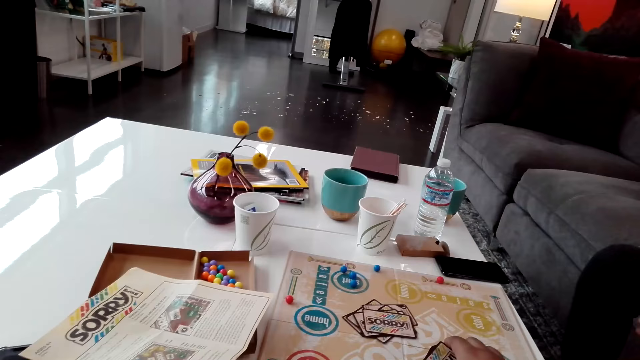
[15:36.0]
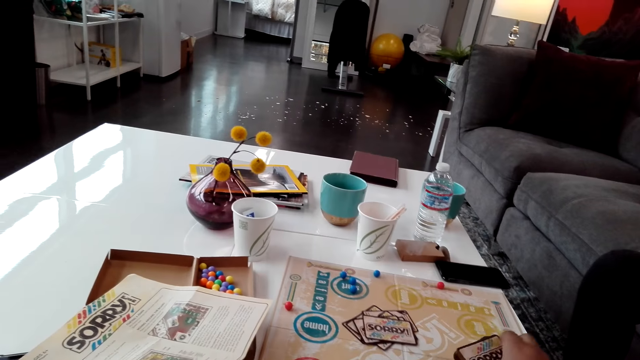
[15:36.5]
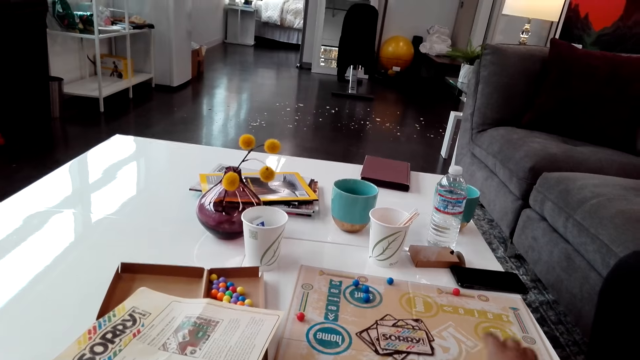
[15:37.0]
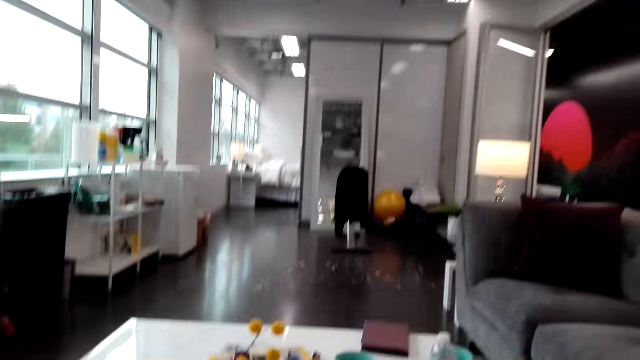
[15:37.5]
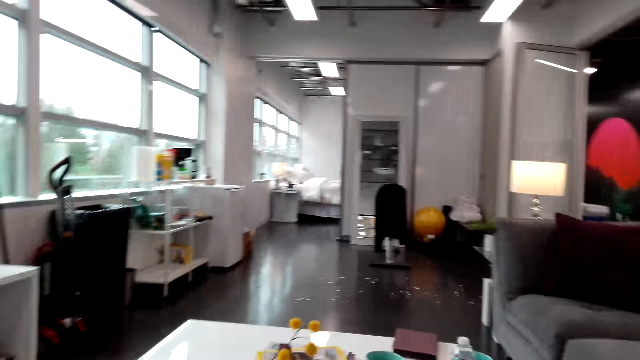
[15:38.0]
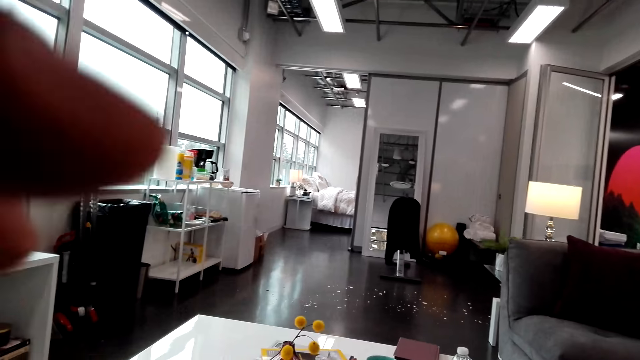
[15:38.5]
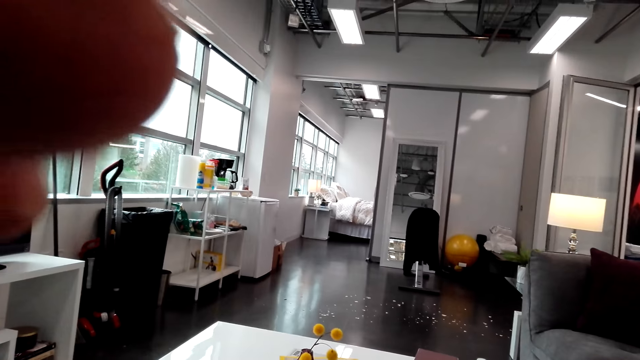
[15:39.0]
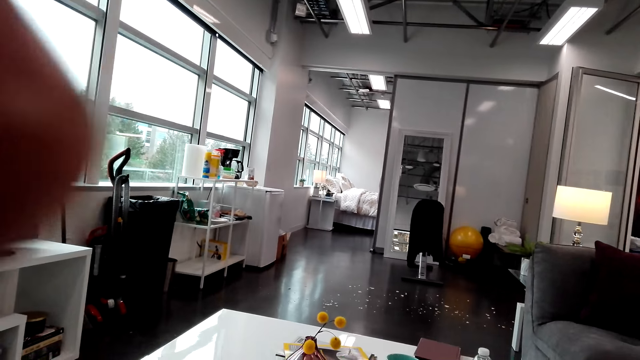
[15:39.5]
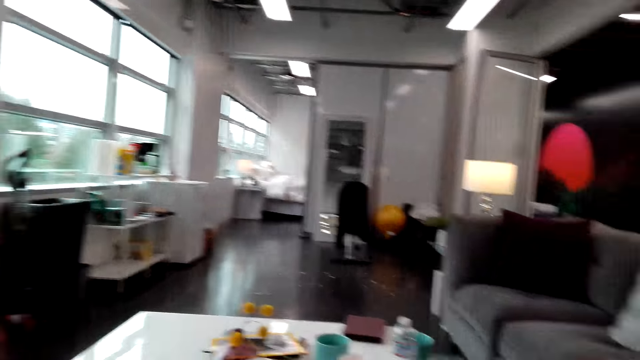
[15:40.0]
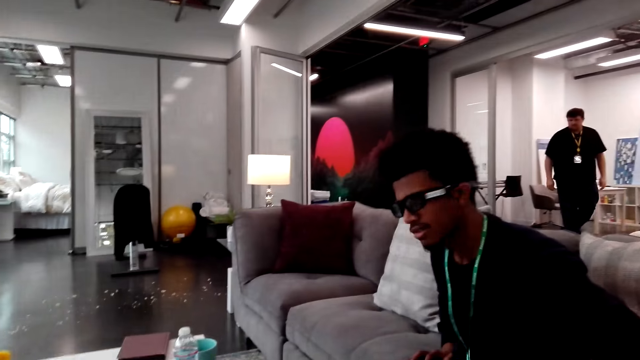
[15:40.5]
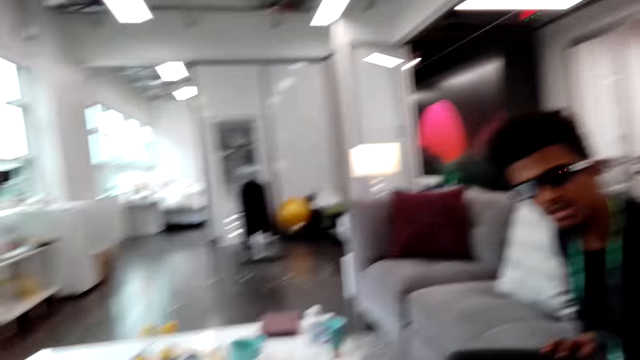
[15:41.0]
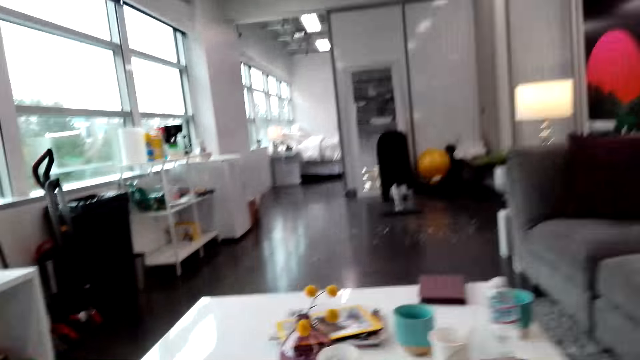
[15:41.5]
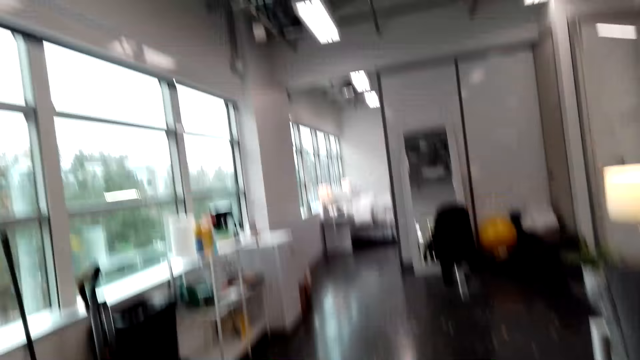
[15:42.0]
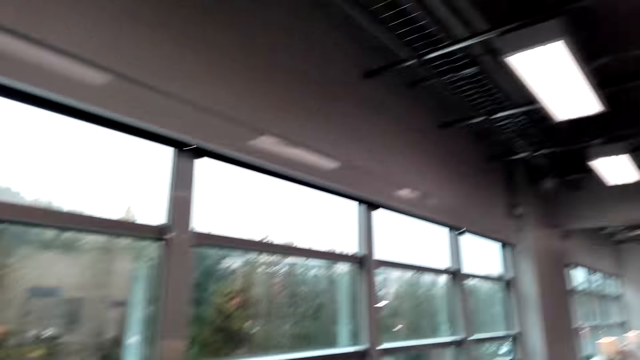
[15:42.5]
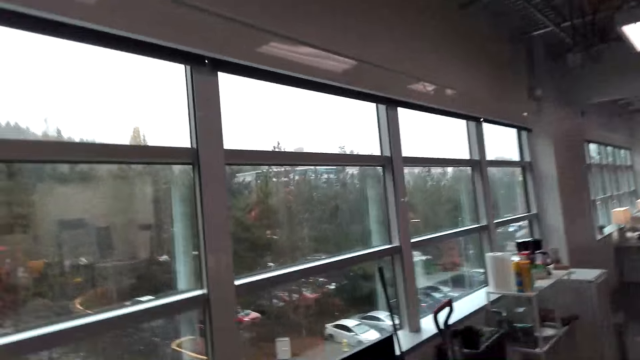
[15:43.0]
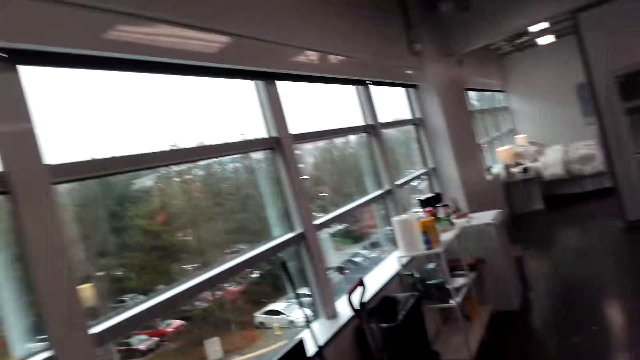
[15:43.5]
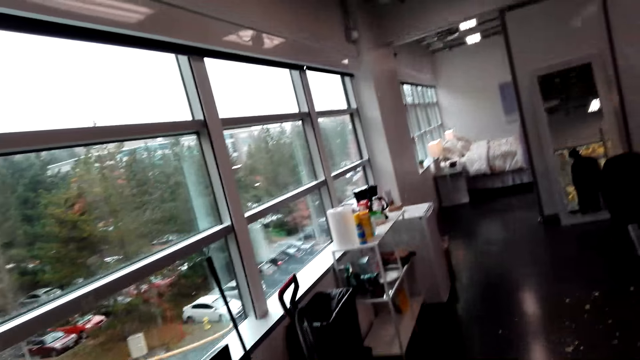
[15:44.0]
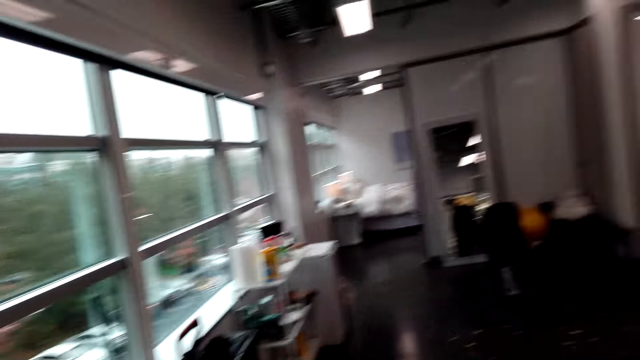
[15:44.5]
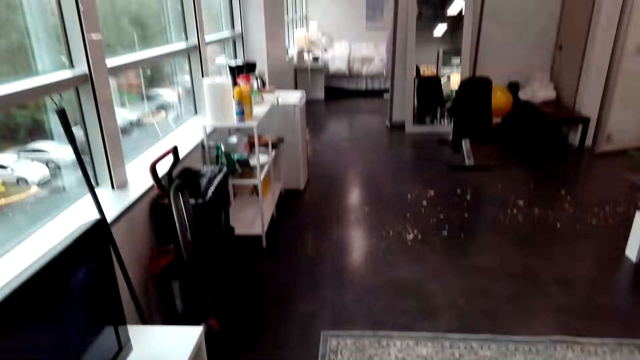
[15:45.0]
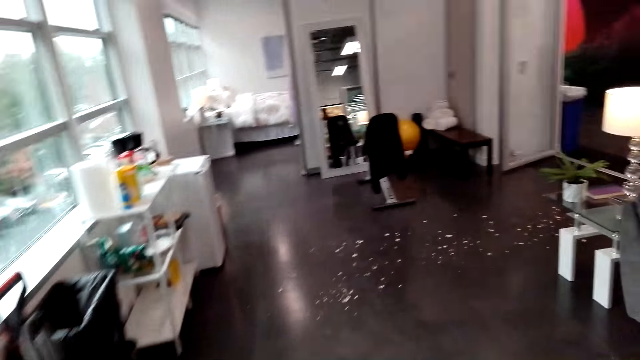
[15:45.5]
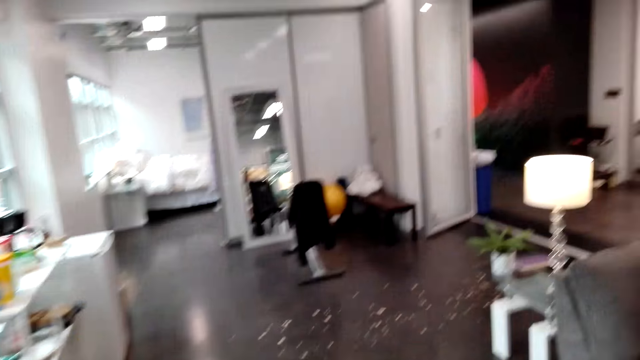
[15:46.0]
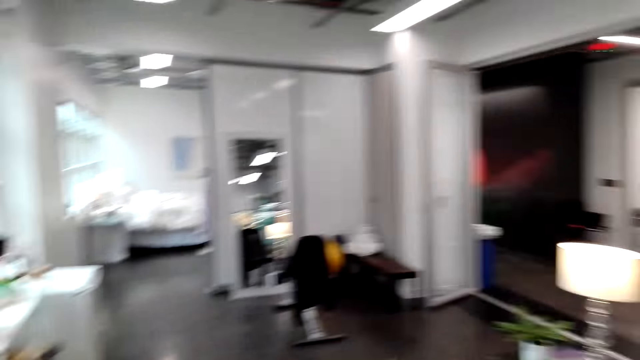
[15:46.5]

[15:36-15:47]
The camera wearer places the cards on the board. They lift a hand. A man walks across. The camera wearer walks. They look around the house.

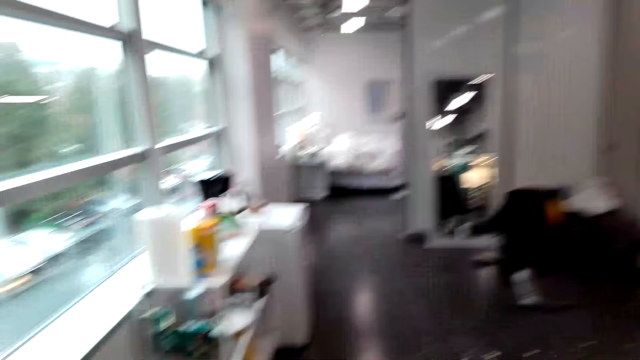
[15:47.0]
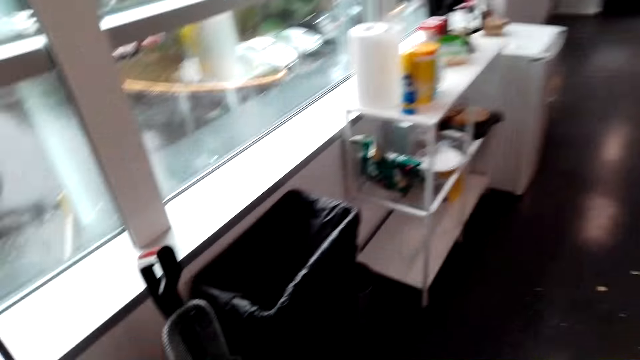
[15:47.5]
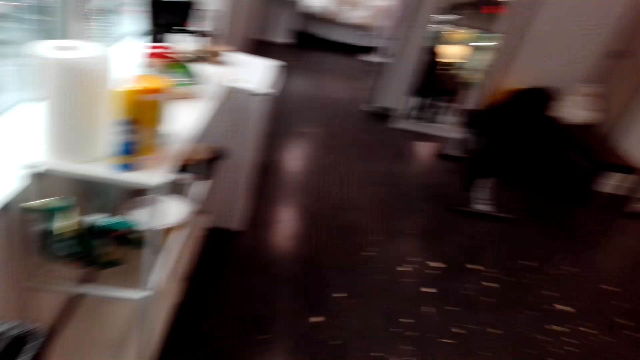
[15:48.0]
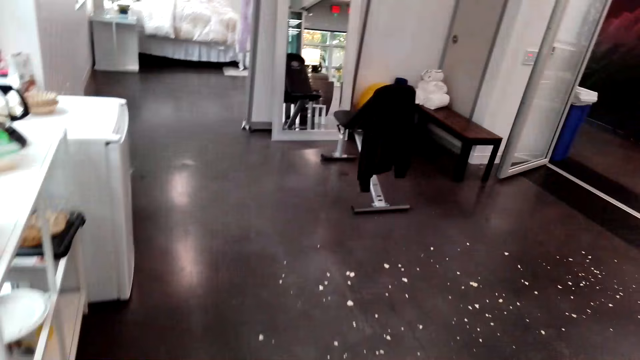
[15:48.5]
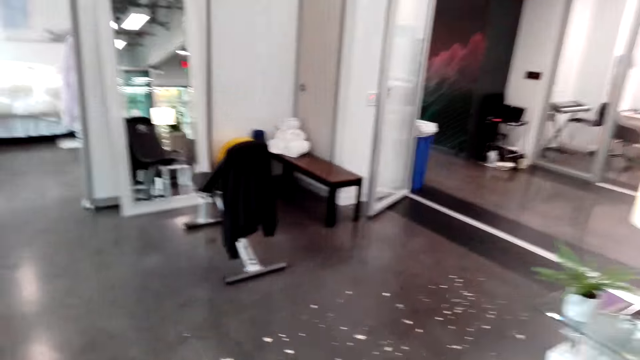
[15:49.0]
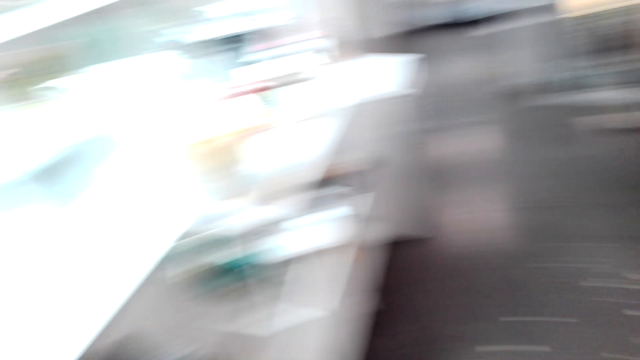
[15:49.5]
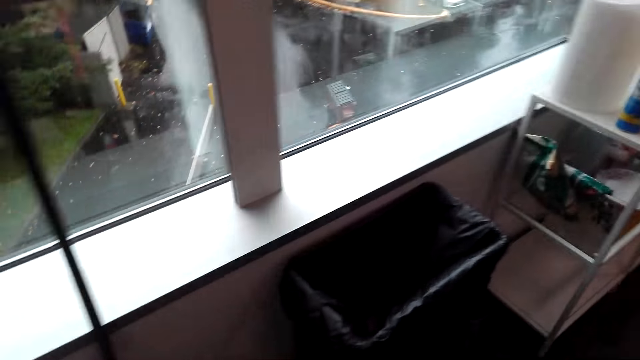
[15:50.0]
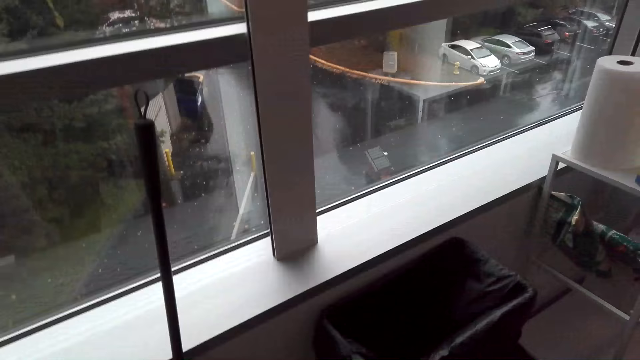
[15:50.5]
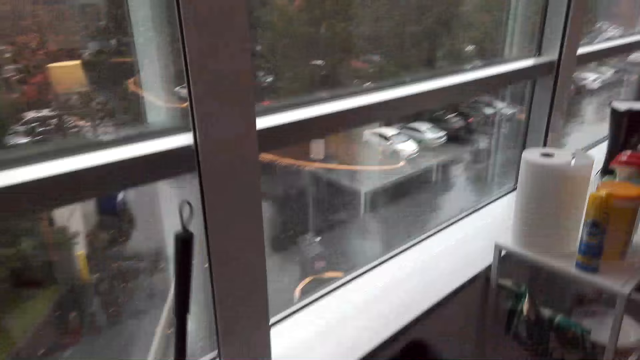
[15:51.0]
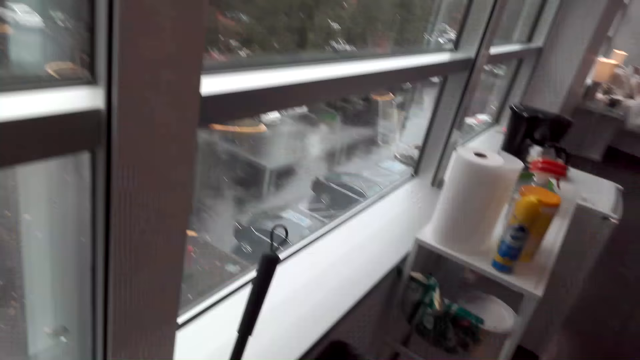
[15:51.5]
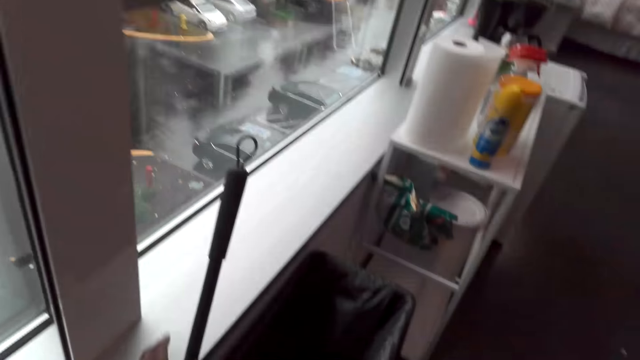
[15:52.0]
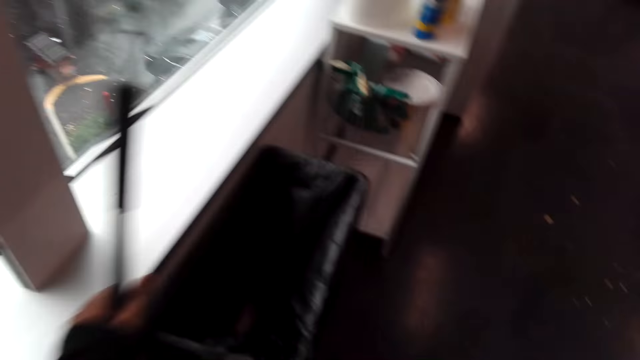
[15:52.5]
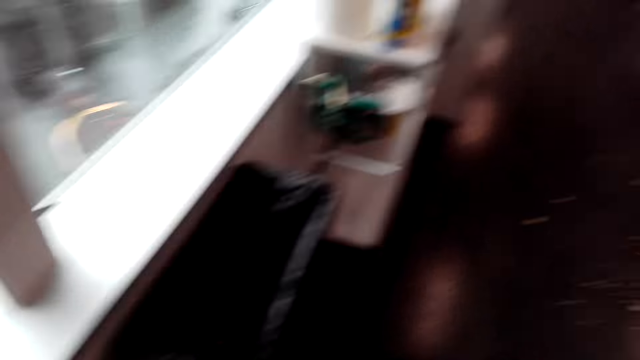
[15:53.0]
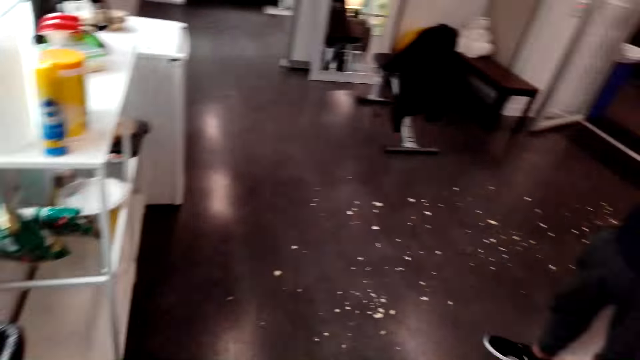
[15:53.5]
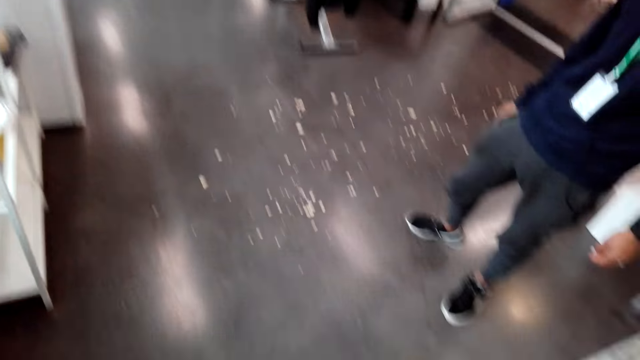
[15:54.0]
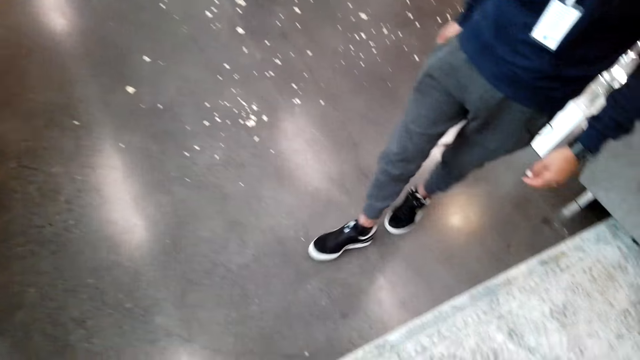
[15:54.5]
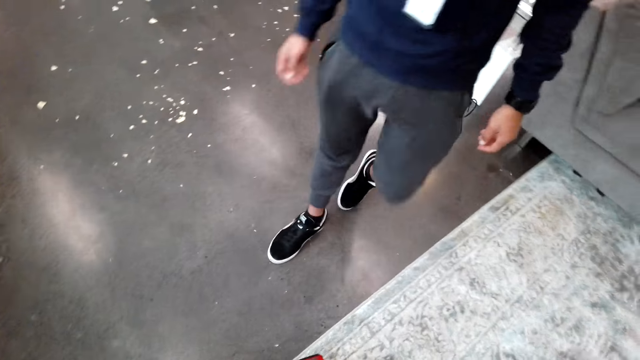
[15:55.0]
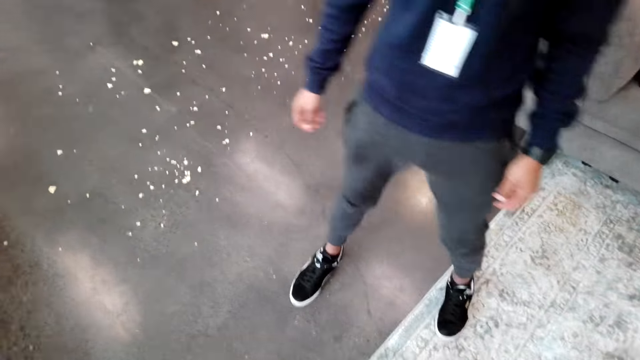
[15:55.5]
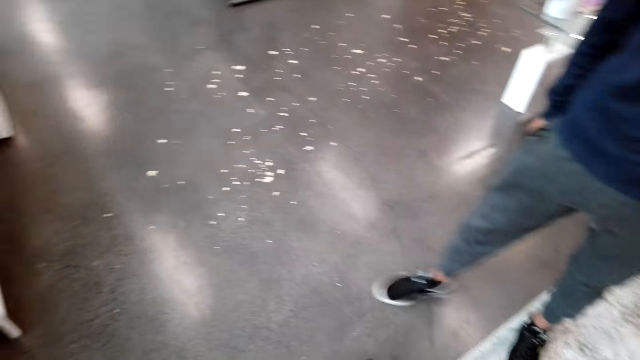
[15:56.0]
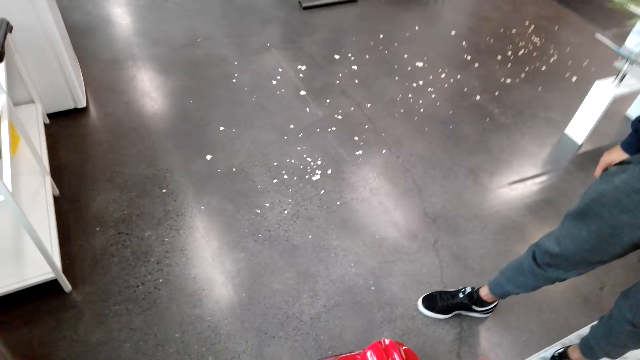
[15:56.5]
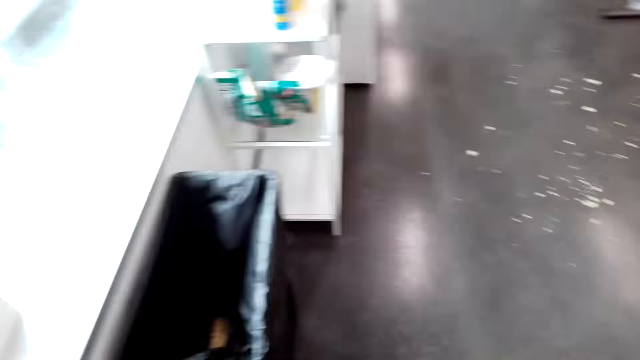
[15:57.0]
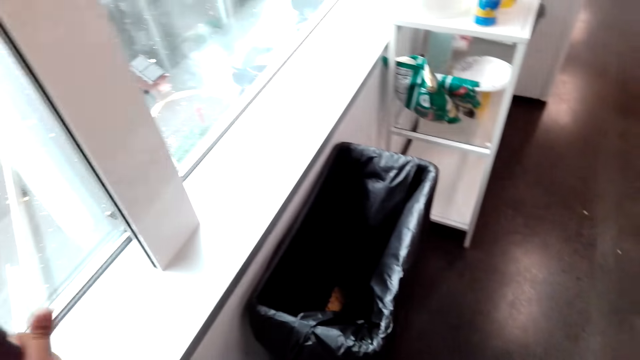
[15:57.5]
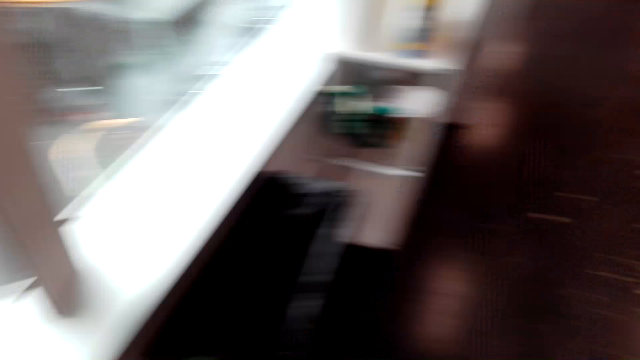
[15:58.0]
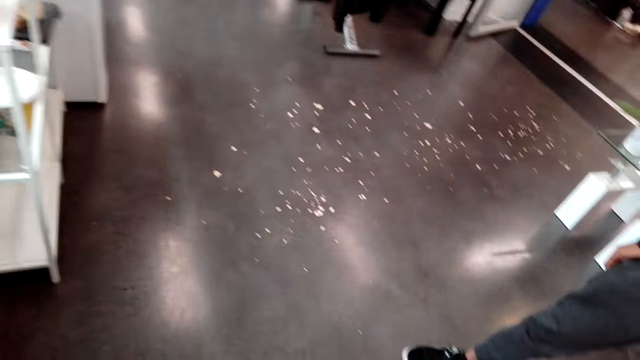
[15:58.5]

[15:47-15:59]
The camera wearer walks in the house. They pick up a broom or mop. A man walks. The camera wearer moves a vacuum cleaner.
